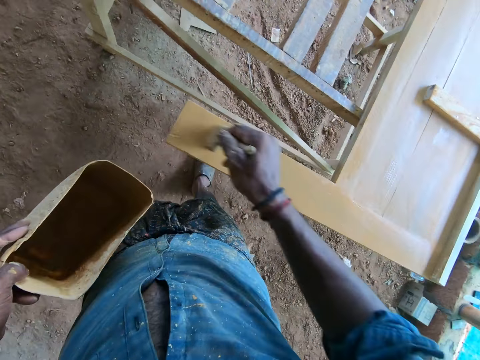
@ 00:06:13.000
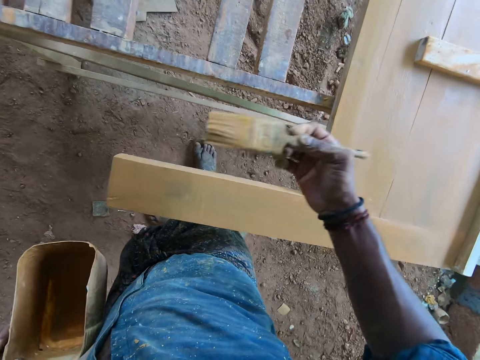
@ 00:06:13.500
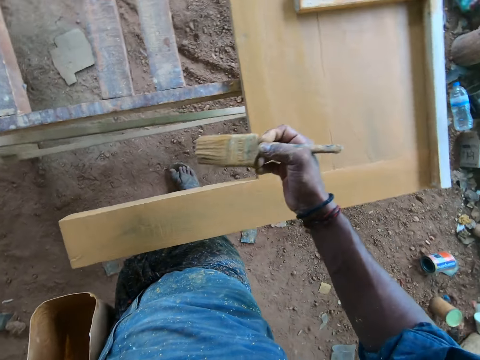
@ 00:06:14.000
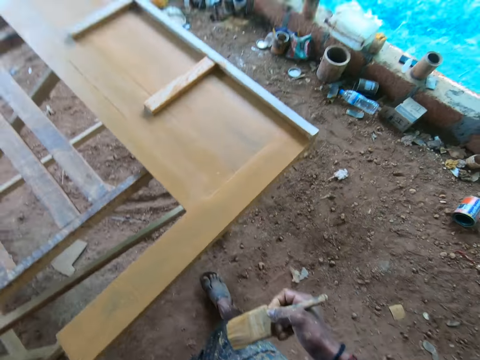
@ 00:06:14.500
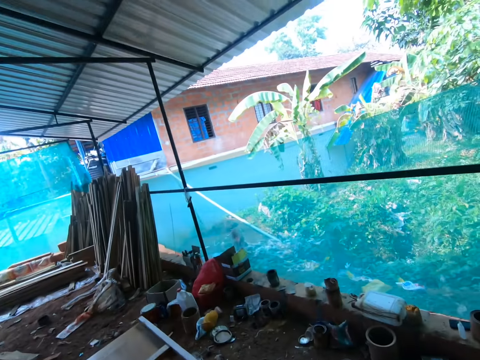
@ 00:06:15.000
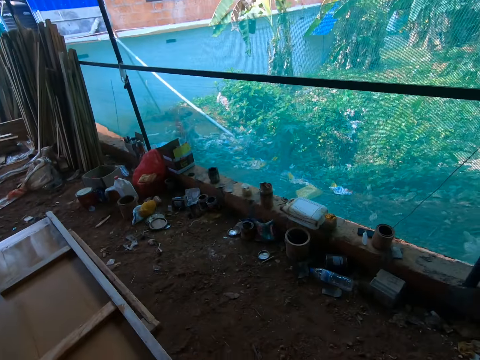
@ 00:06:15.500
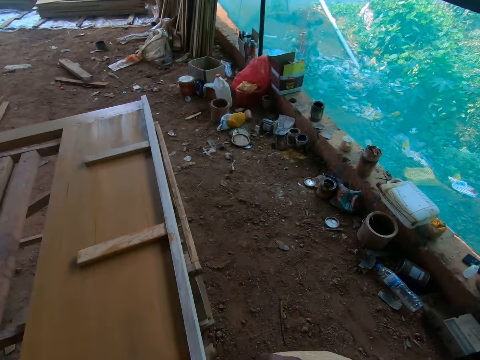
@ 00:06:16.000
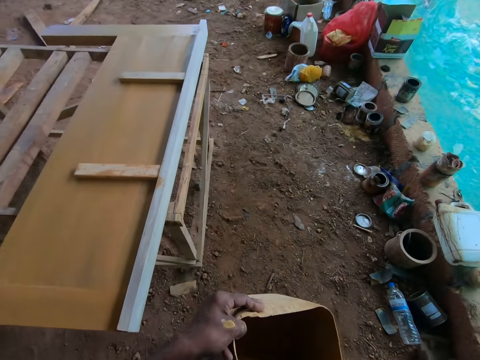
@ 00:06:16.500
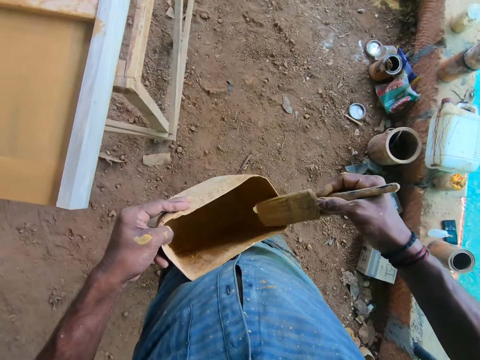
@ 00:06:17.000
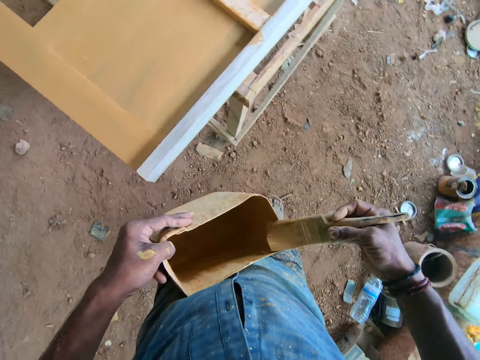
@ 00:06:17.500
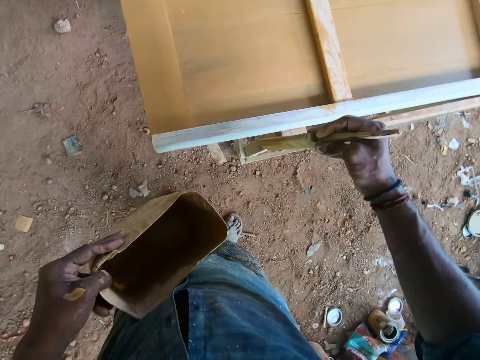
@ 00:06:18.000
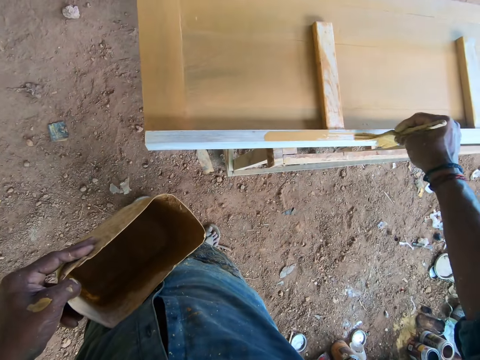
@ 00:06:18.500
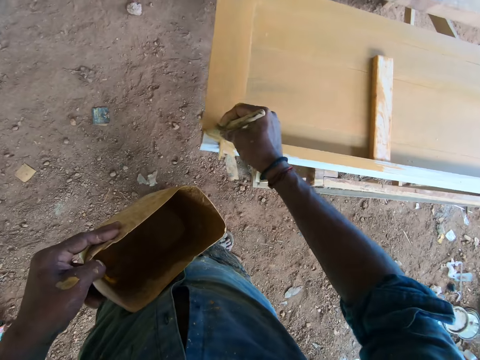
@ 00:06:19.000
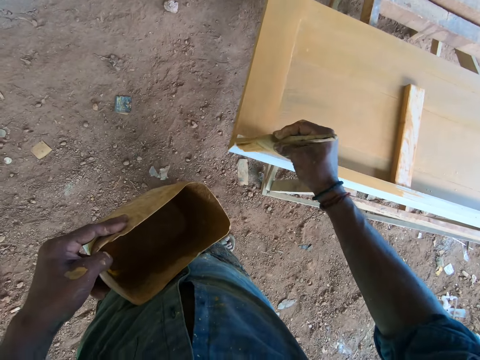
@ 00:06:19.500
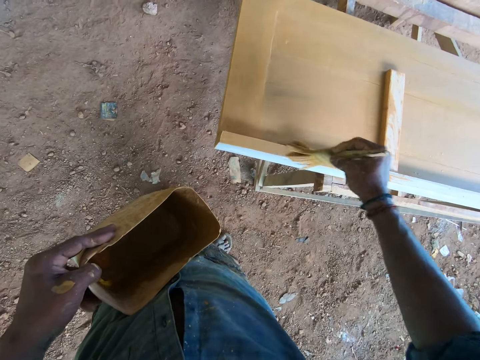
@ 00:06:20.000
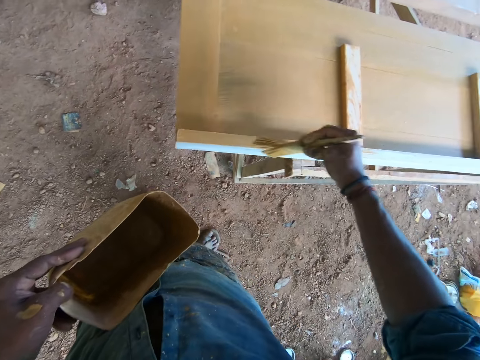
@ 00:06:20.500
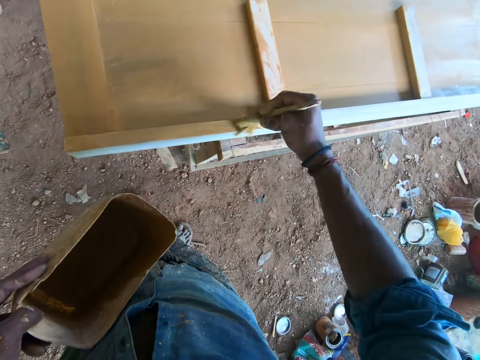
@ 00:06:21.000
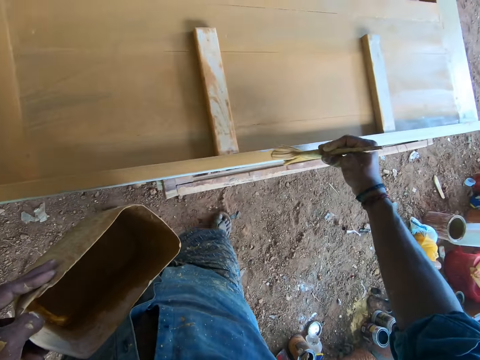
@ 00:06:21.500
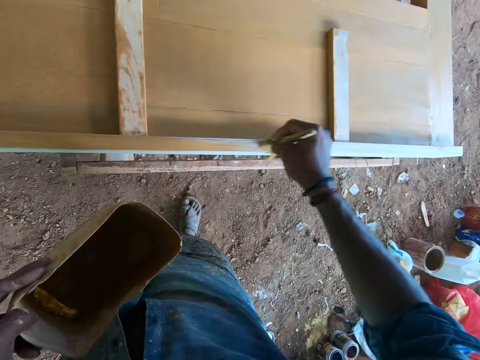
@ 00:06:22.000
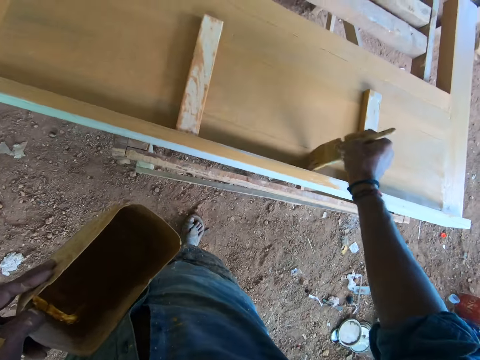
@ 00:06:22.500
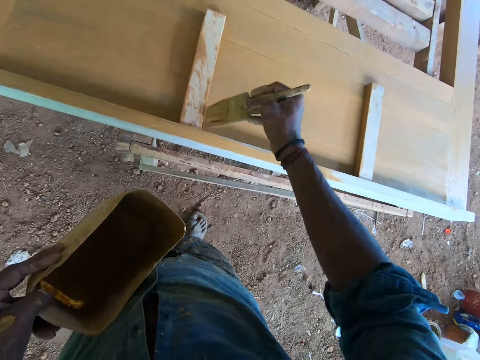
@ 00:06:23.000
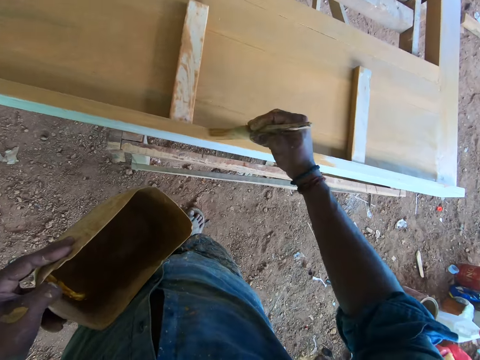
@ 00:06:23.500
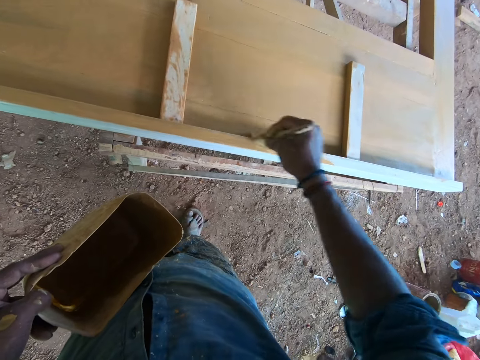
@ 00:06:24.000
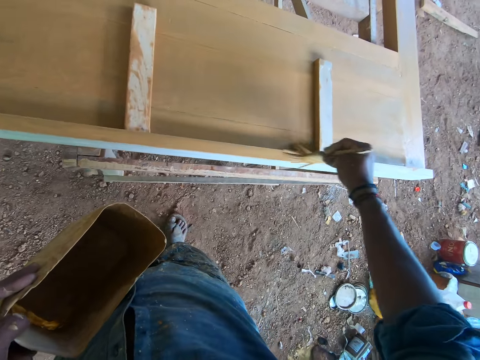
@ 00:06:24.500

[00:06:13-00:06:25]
The camera wearer looks around. They move the brush on the painting can edge. They shed off excess paint. They paint the wooden frame with the brush.

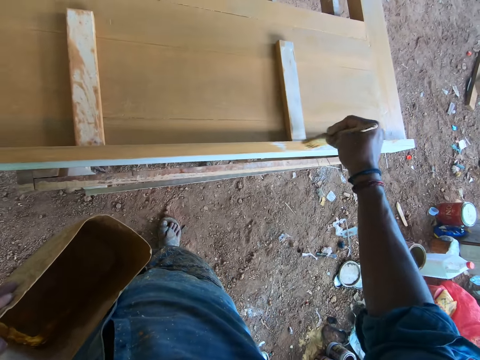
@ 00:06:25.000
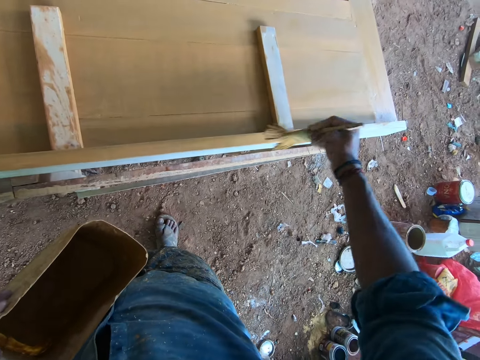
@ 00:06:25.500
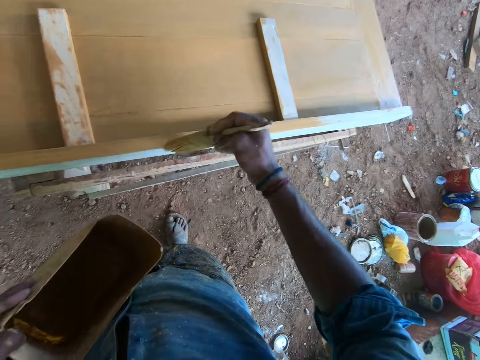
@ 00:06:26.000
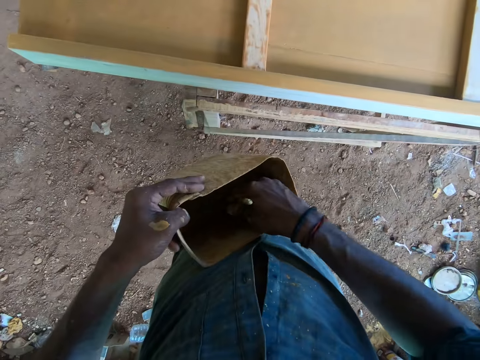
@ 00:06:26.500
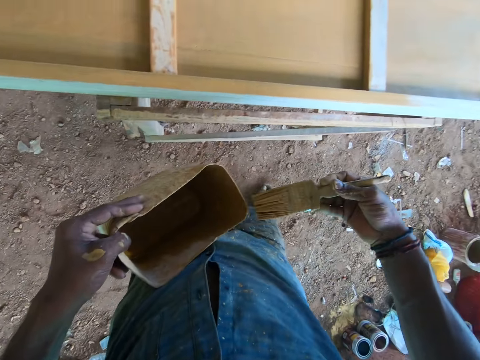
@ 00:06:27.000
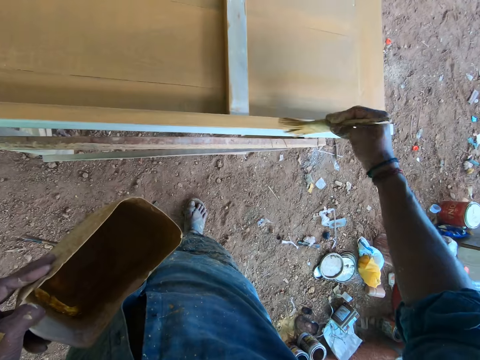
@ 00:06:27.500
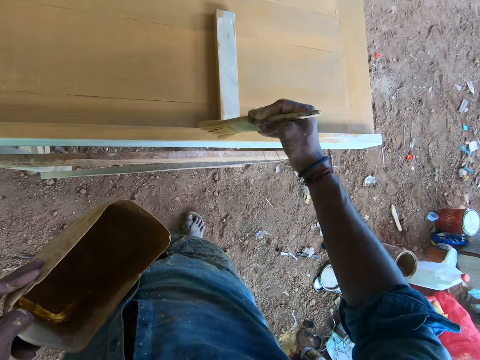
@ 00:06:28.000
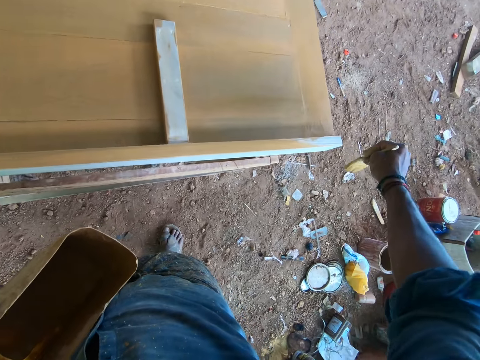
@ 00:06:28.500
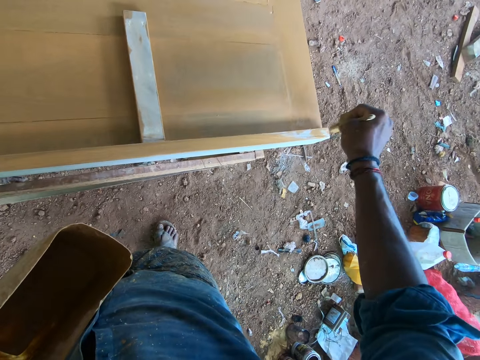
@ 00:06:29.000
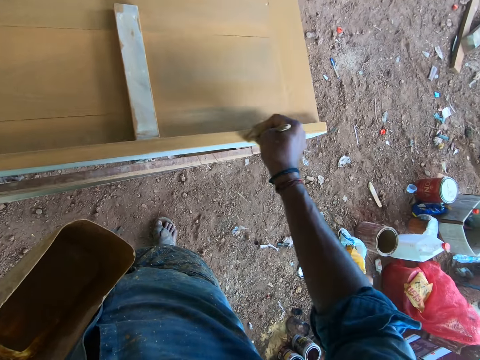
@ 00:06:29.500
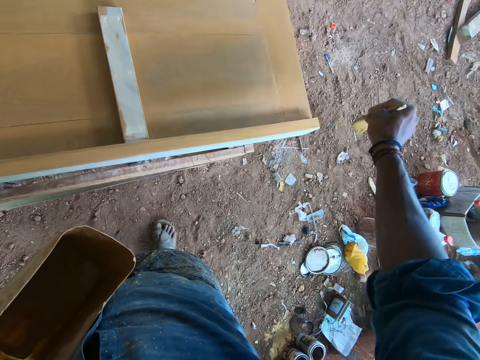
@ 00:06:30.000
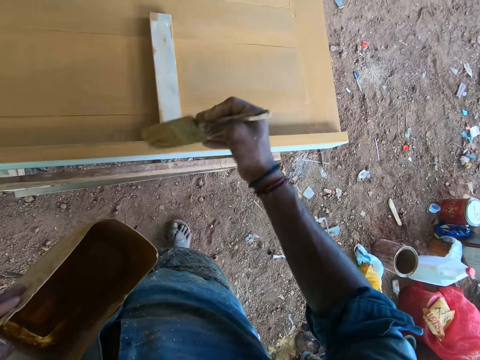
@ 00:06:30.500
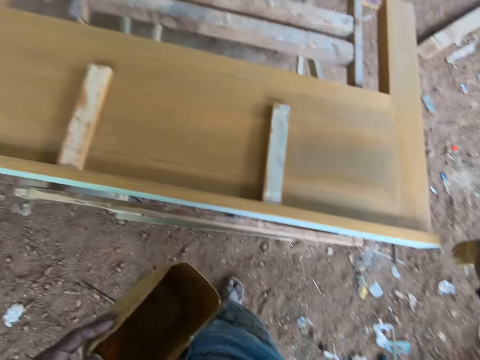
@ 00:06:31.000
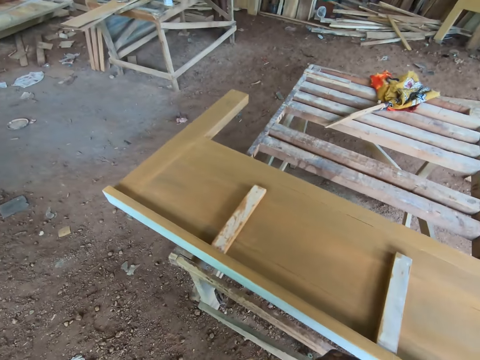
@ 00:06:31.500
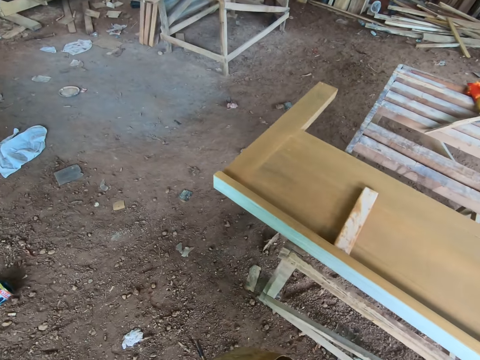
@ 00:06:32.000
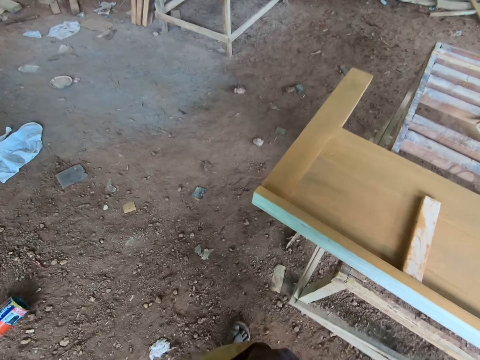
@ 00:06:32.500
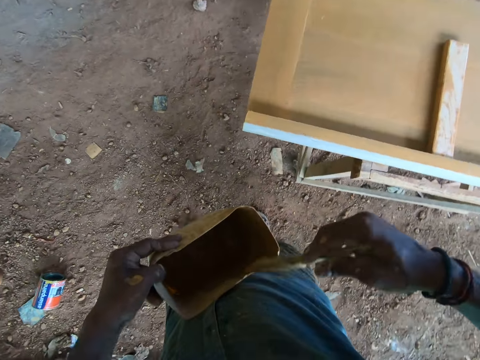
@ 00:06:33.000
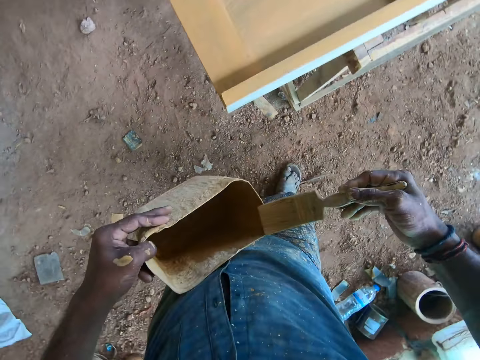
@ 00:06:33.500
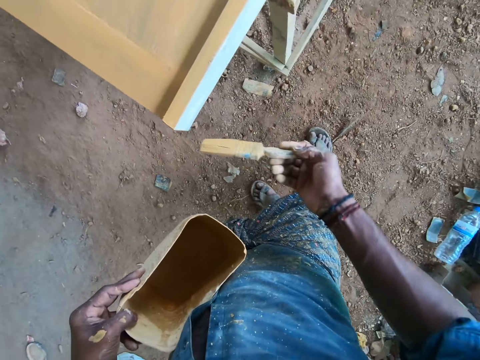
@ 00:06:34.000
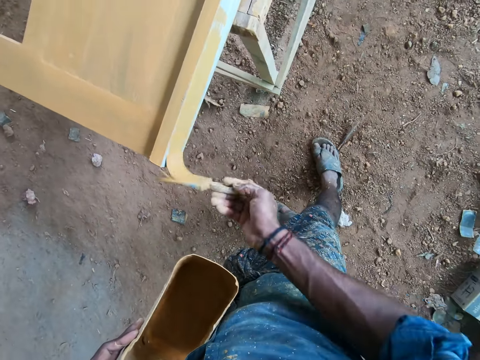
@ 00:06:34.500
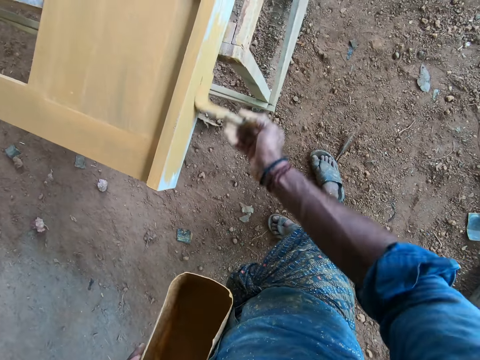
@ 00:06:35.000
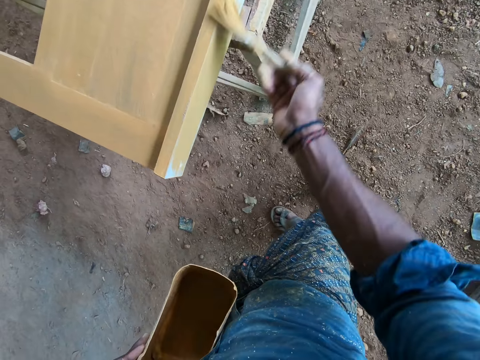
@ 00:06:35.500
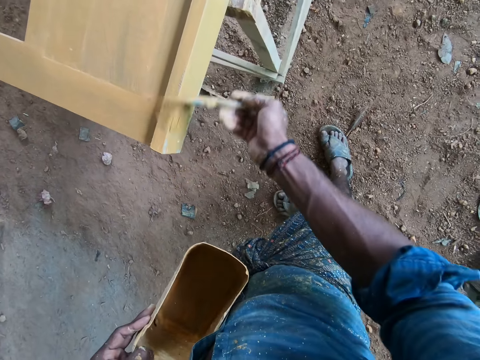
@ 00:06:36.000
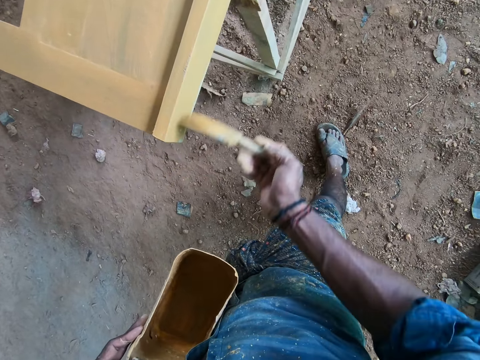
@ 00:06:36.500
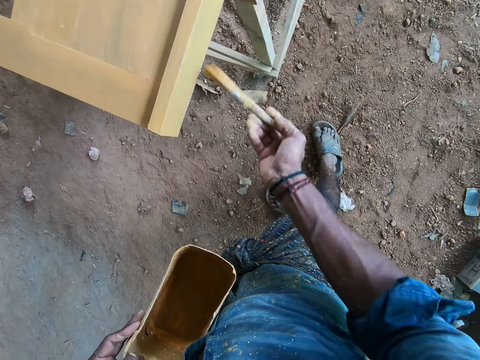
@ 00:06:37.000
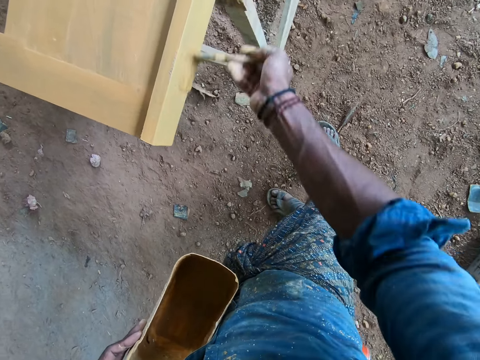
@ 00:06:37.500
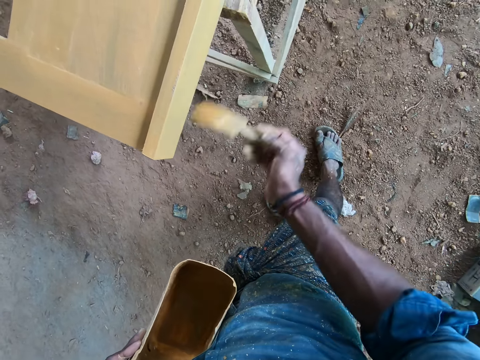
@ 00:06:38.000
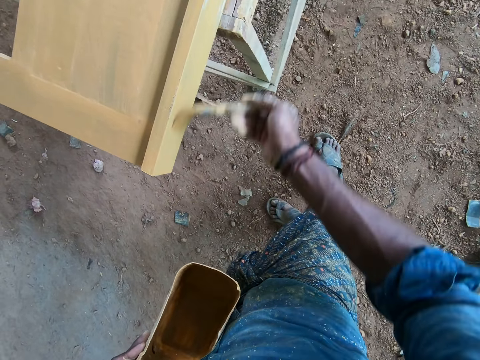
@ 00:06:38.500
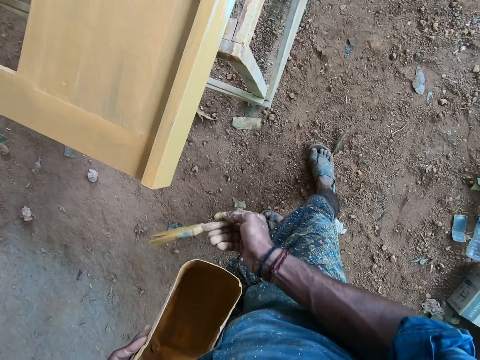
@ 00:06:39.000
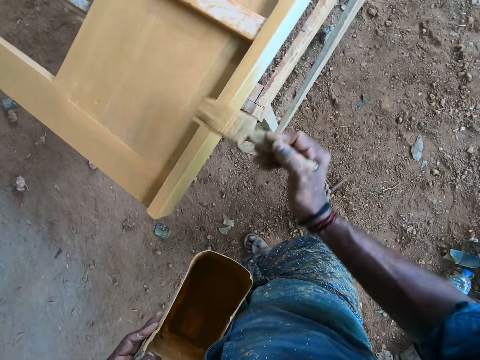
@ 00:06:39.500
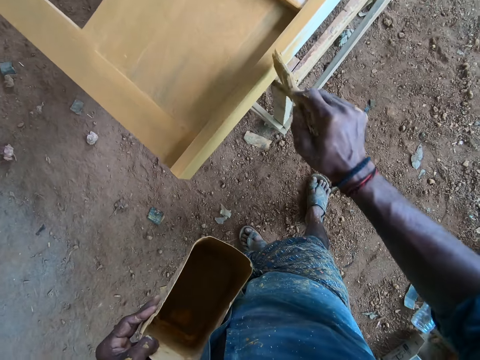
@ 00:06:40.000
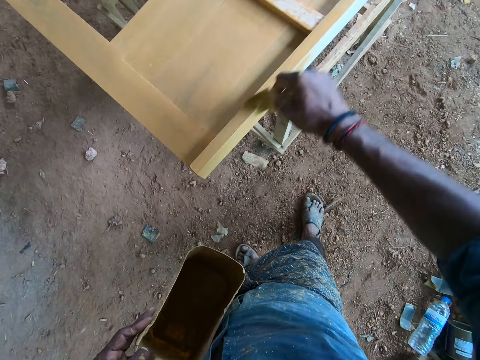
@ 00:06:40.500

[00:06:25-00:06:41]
The camera wearer dips the brush in a painting can. They paint the wooden frame with the brush. They shed off excess paint. They move the brush on the painting can edge. They paint the wooden frame with the brush.
